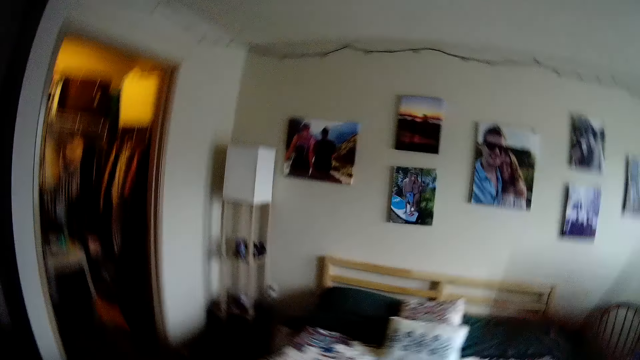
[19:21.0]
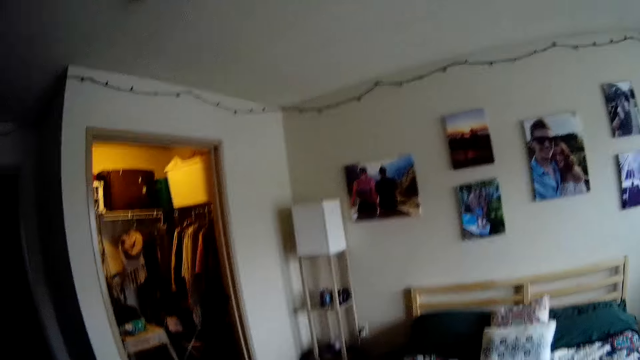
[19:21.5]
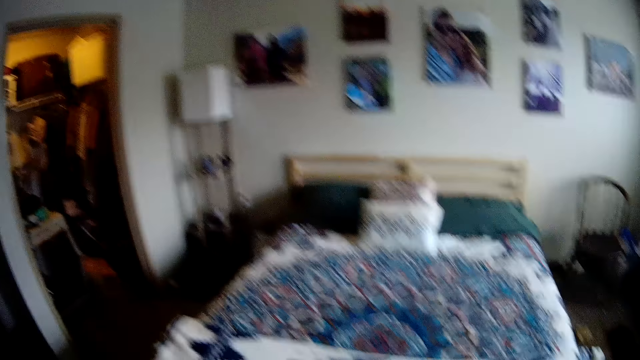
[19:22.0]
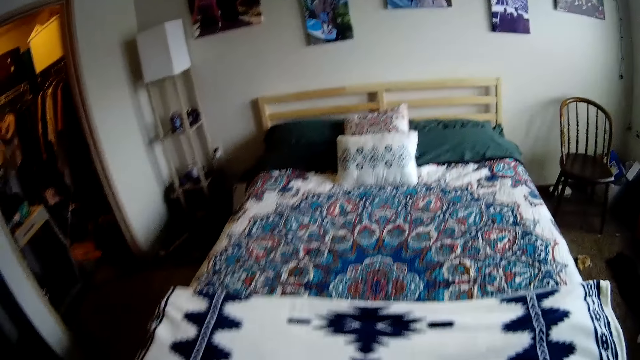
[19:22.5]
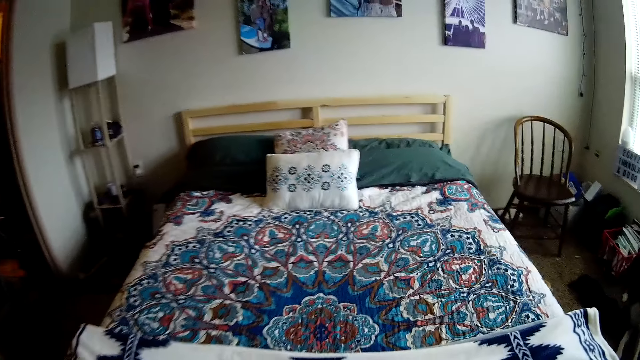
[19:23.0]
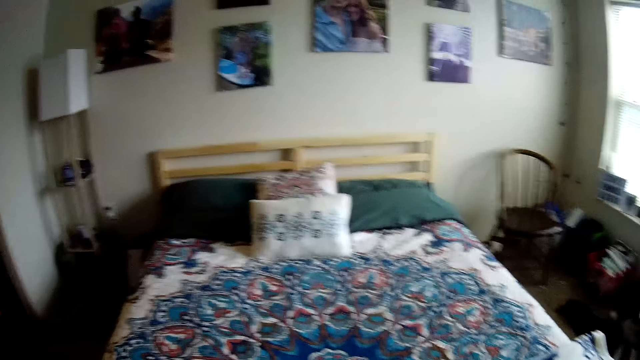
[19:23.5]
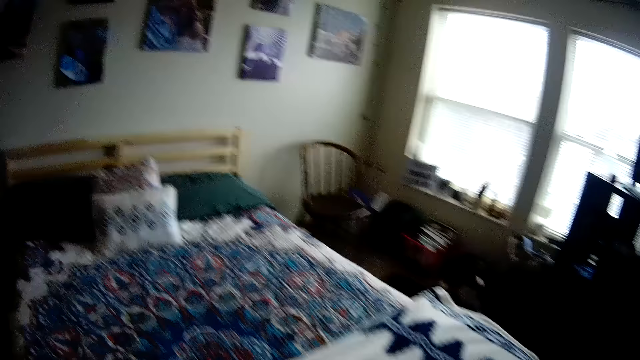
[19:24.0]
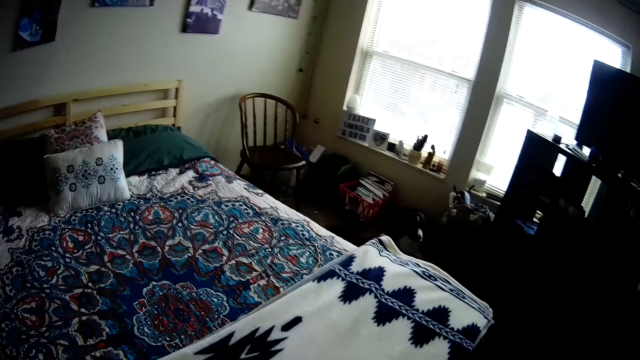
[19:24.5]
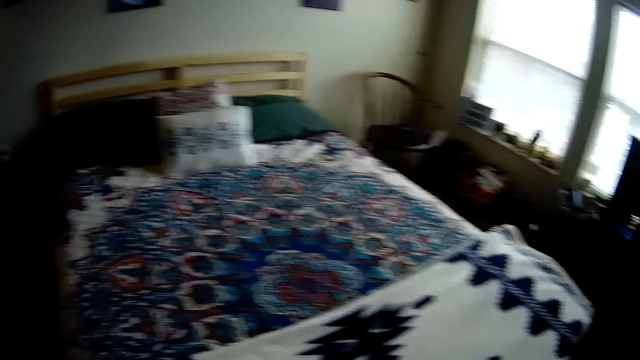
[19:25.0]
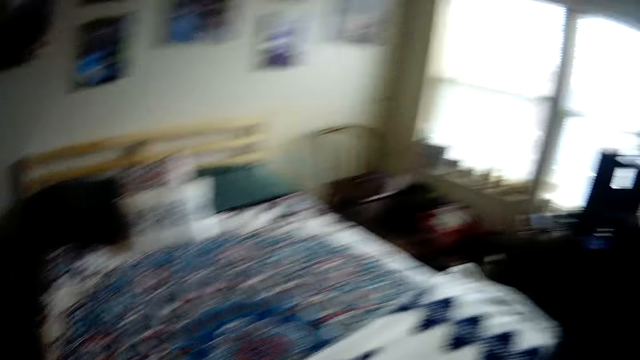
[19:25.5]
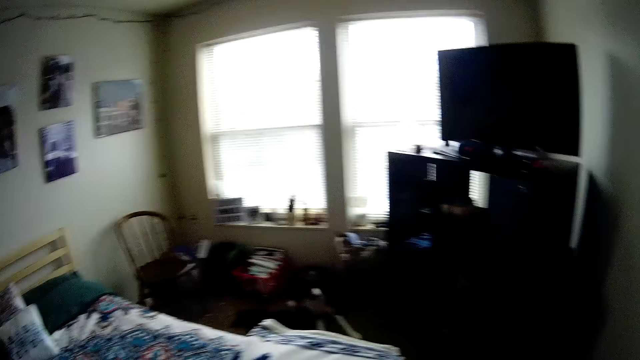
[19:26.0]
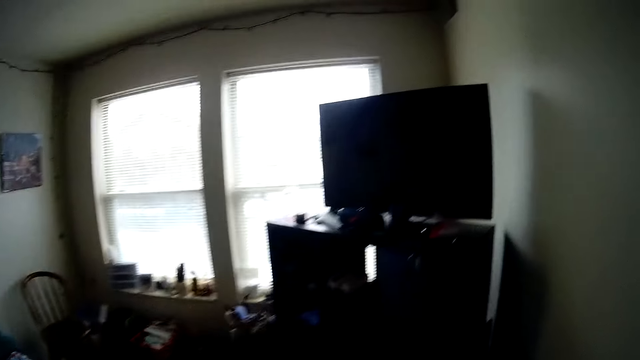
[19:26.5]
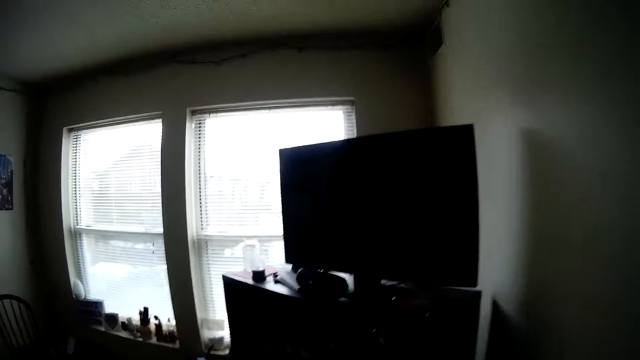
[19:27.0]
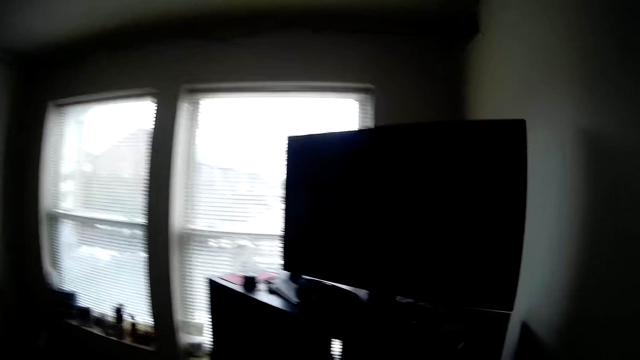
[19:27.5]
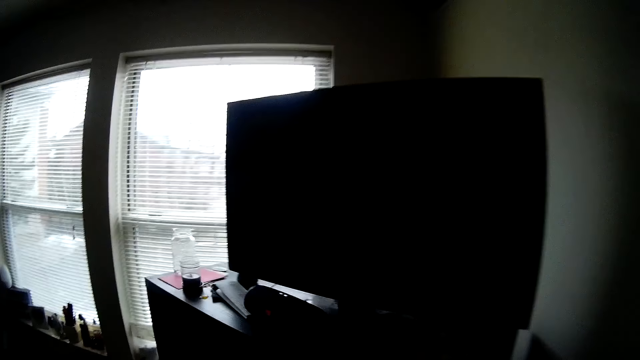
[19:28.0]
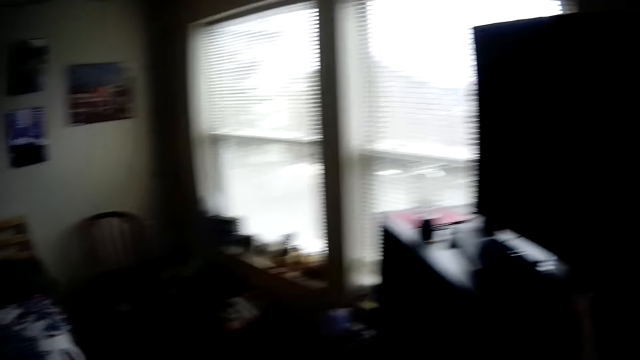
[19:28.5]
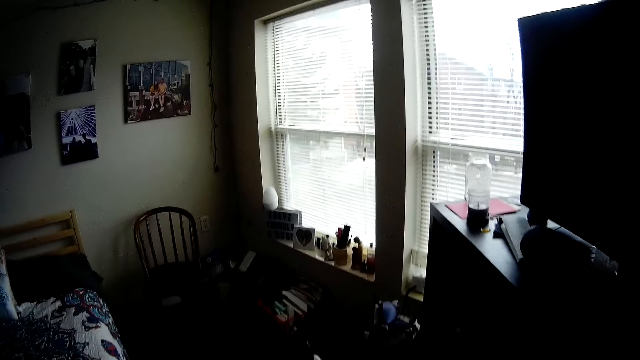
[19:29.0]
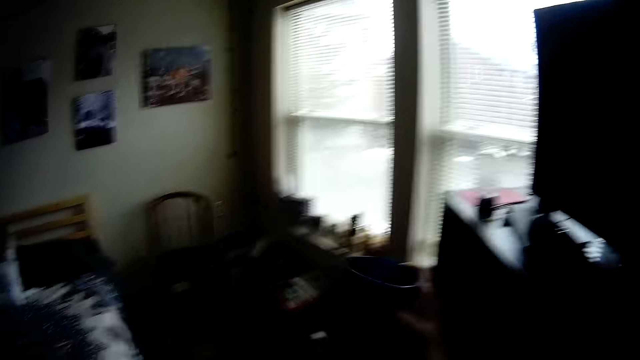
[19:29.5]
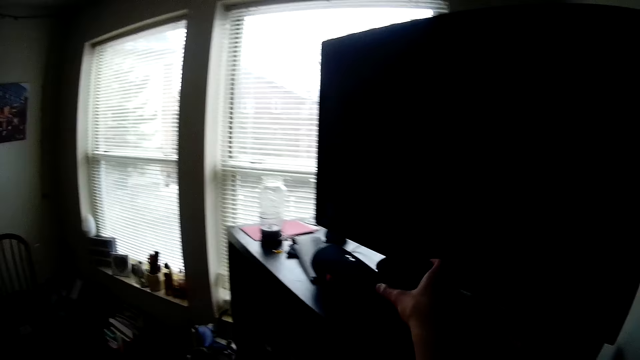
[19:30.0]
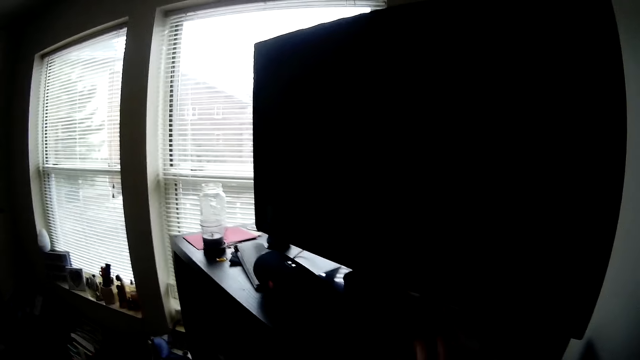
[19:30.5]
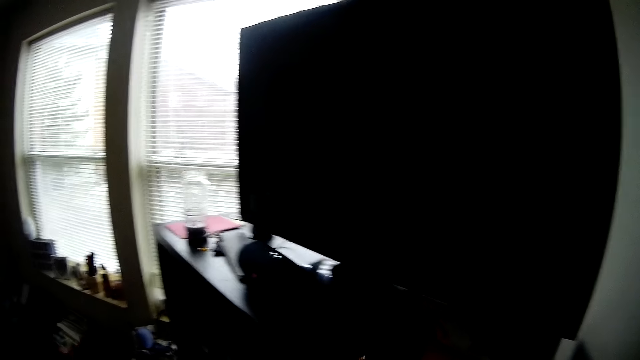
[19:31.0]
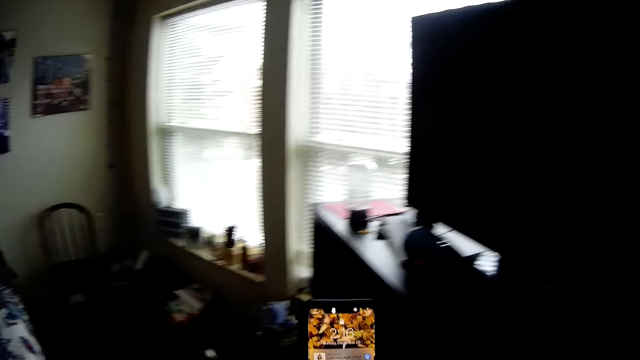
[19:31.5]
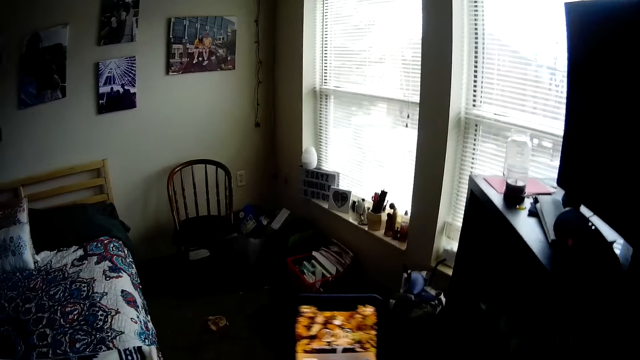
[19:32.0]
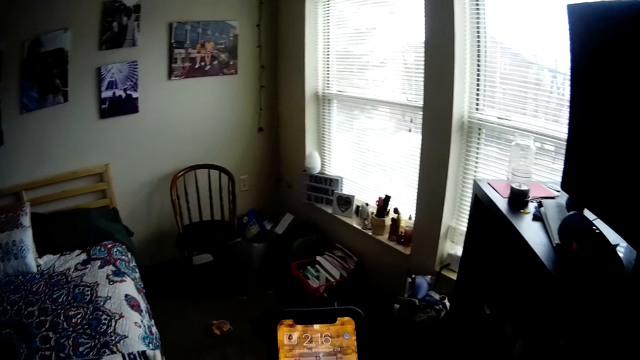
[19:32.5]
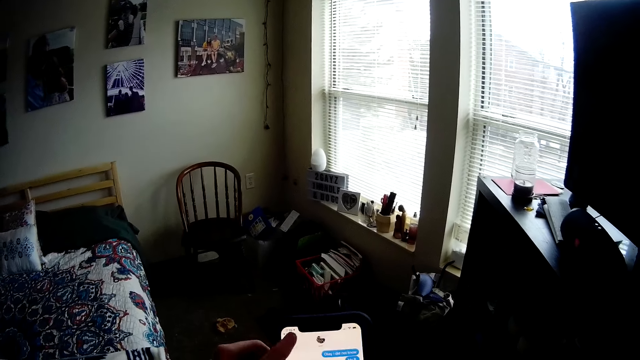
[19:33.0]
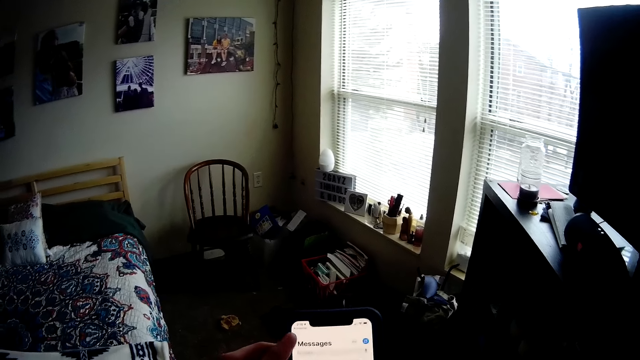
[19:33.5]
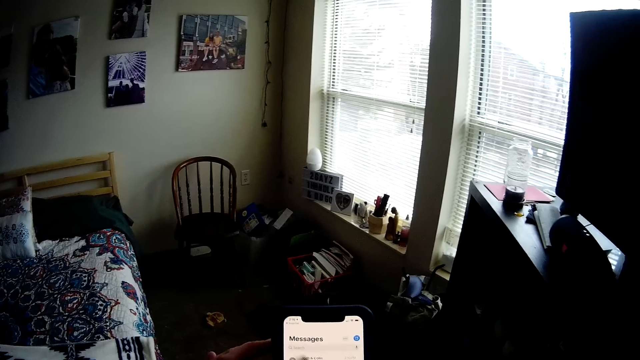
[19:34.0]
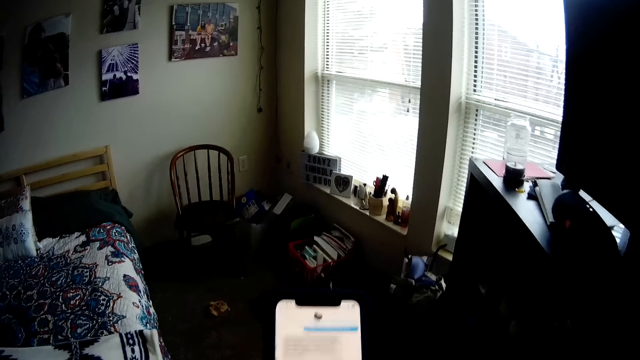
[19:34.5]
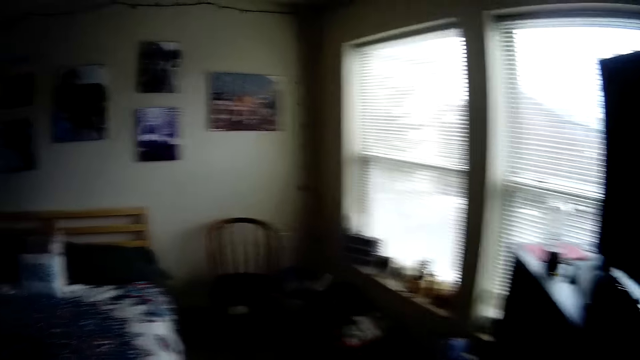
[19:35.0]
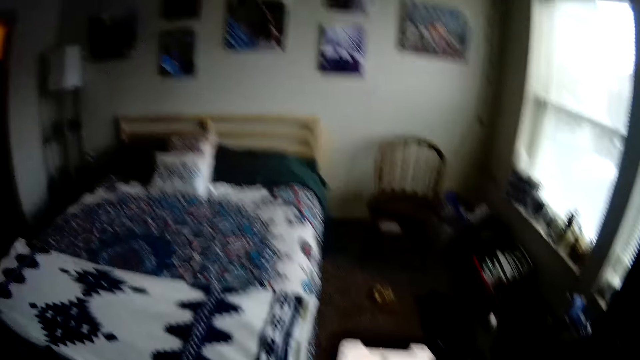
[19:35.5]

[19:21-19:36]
The camera wearer moves the hand to the camera. They look around. They pick a cup from the TV stand and put back the cup on the TV stand. They pick a phone from the TV stand, use the phone, and scroll the phone.

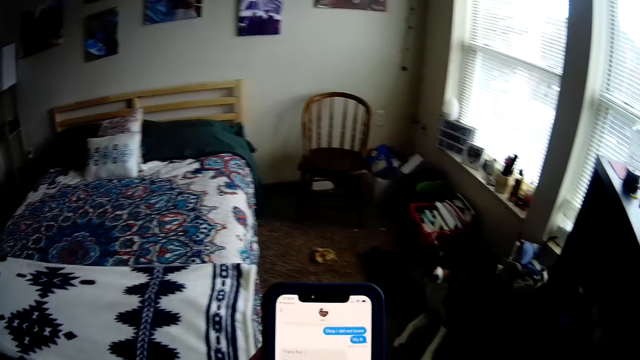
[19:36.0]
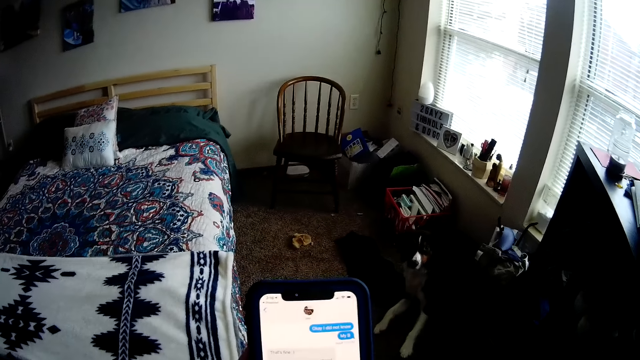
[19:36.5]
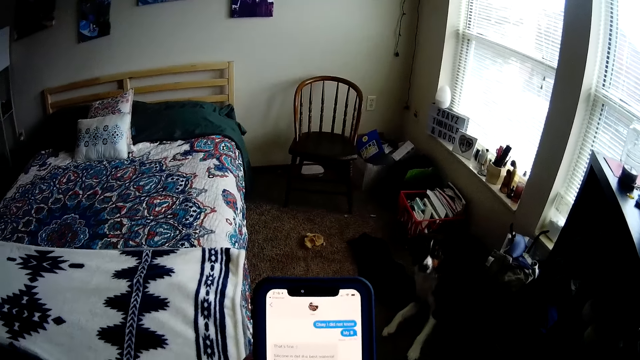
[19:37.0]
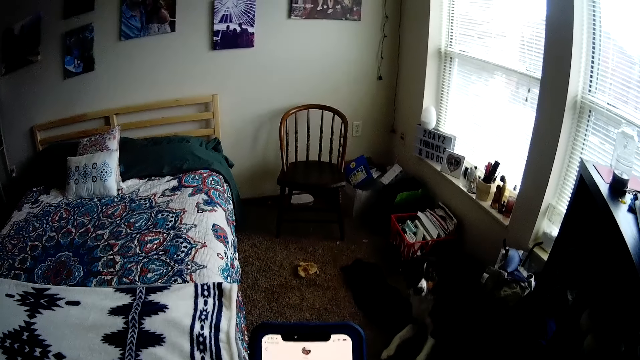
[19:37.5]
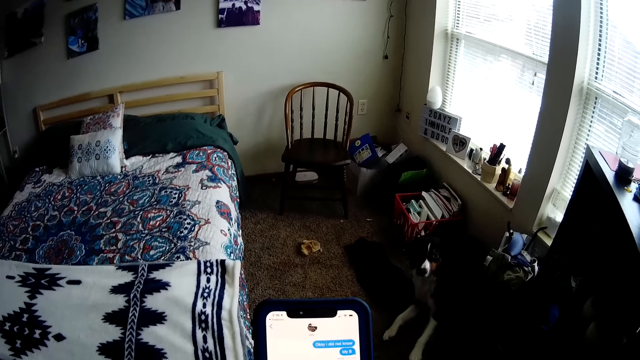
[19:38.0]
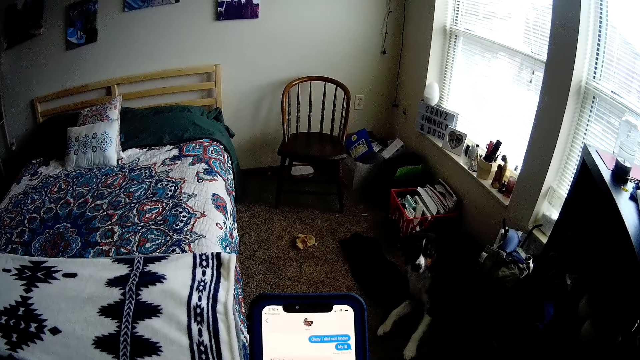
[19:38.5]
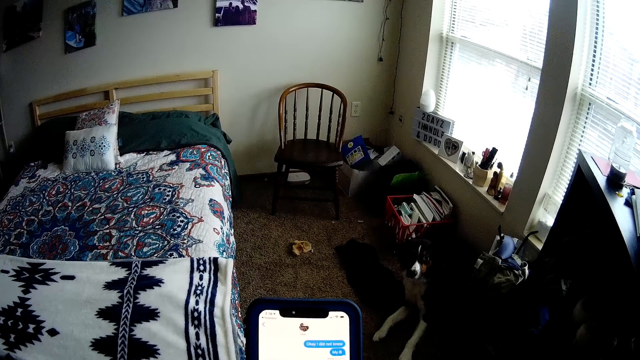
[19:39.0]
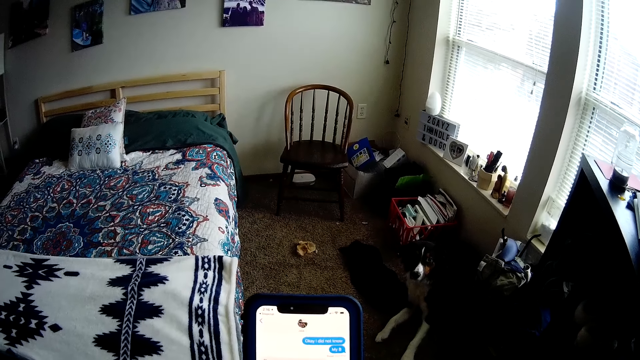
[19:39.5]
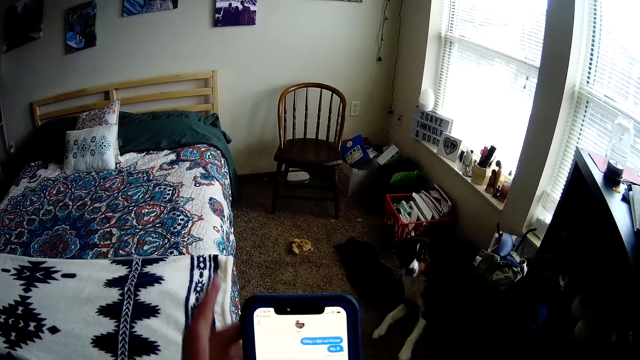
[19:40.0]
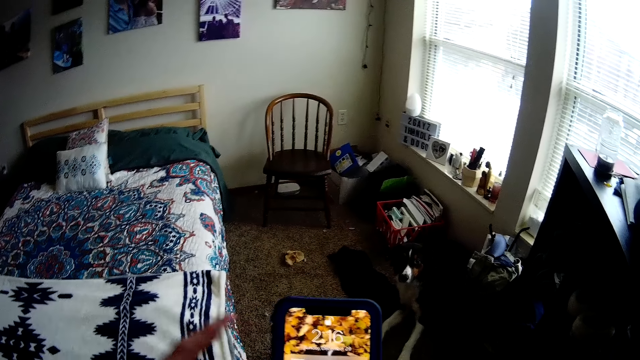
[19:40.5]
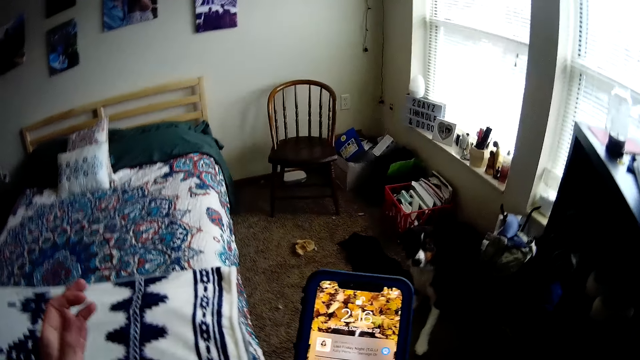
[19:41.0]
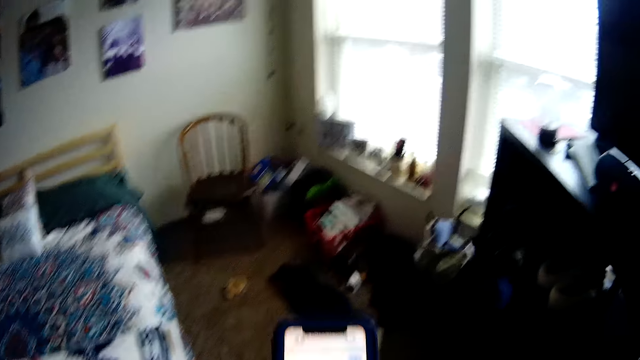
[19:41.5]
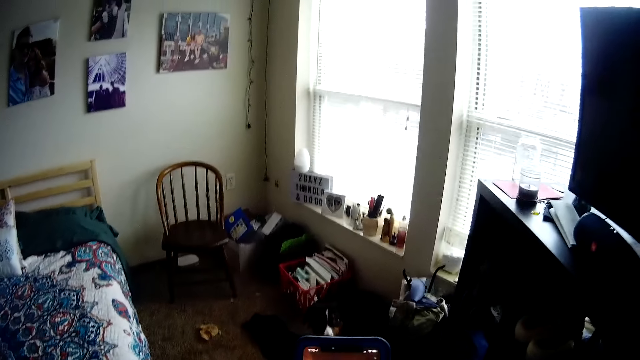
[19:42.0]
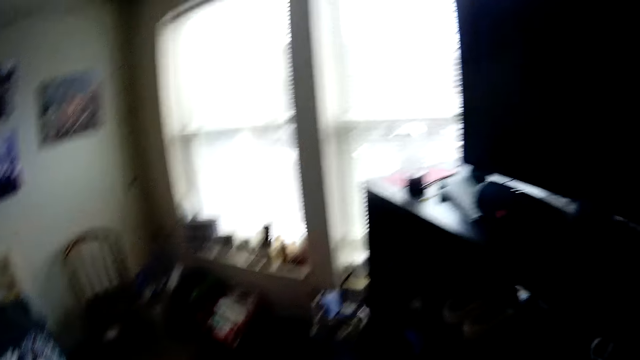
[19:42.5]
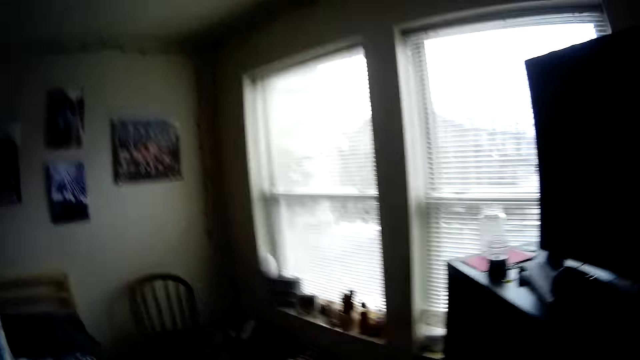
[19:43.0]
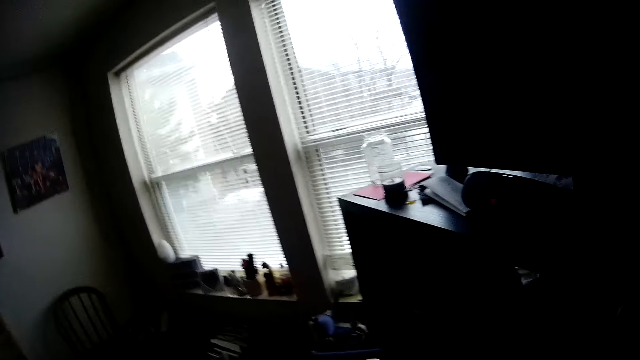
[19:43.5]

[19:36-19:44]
The camera wearer swipes the phone and moves the left hand from the phone.
